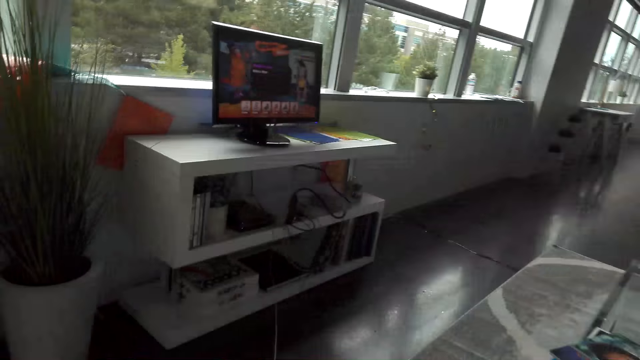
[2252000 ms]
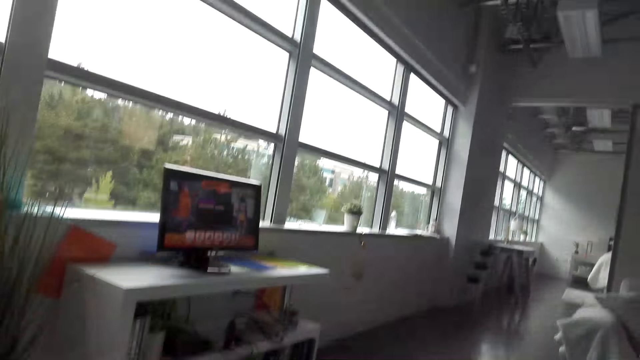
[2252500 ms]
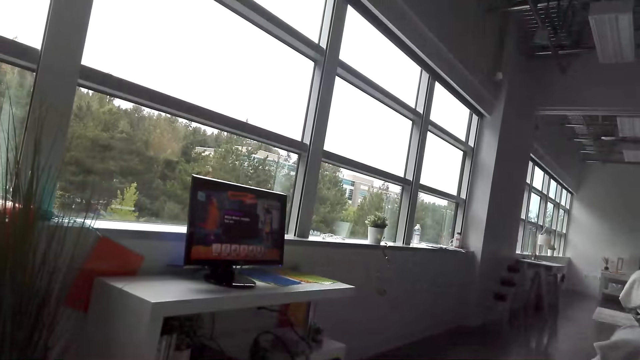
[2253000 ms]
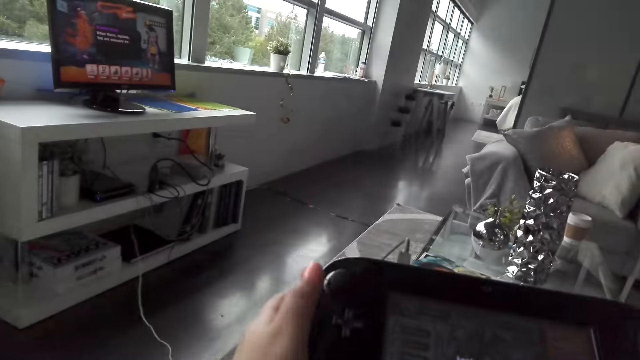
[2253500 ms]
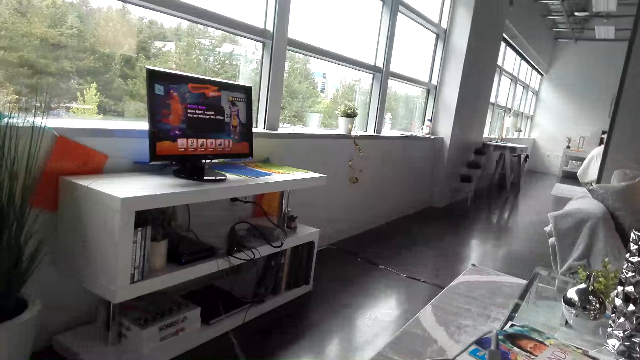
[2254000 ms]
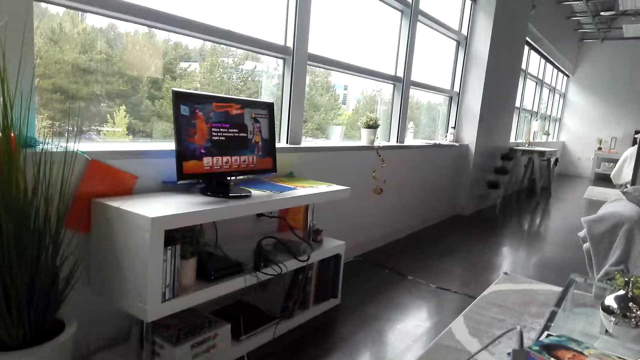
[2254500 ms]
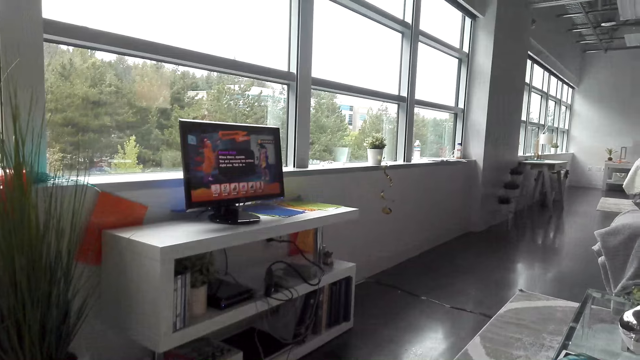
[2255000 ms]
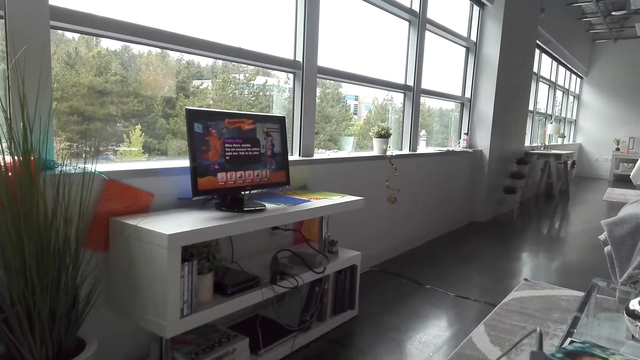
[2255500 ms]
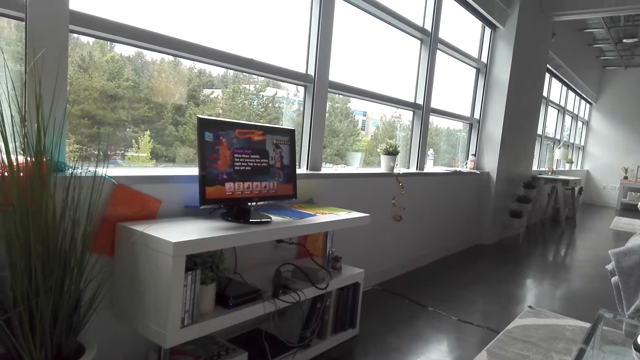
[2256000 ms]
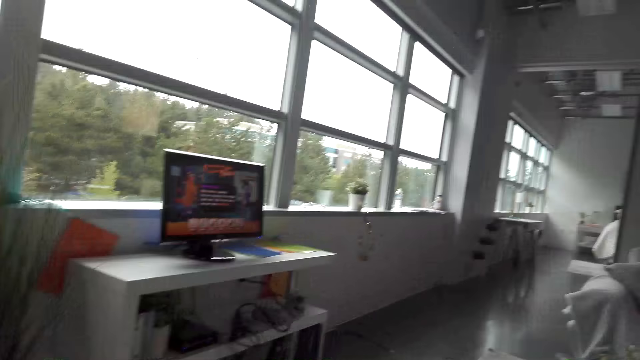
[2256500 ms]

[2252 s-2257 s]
The camera wearer operates the video game monitor.

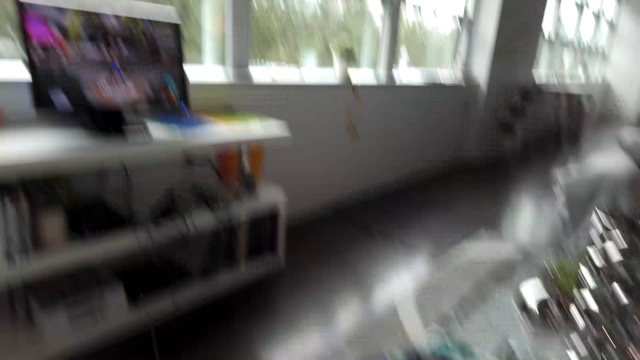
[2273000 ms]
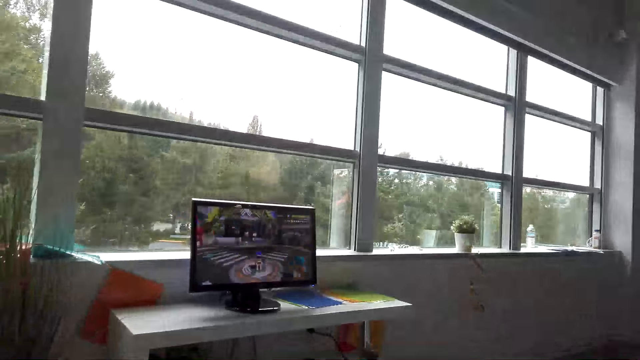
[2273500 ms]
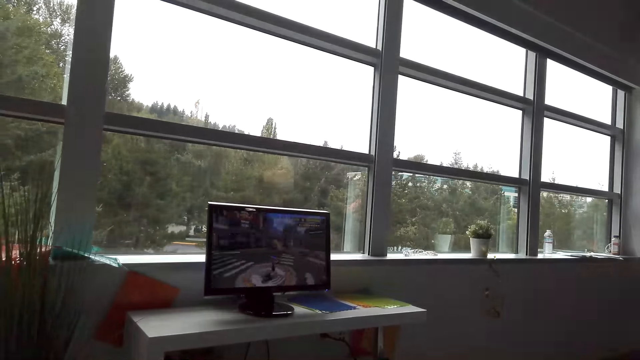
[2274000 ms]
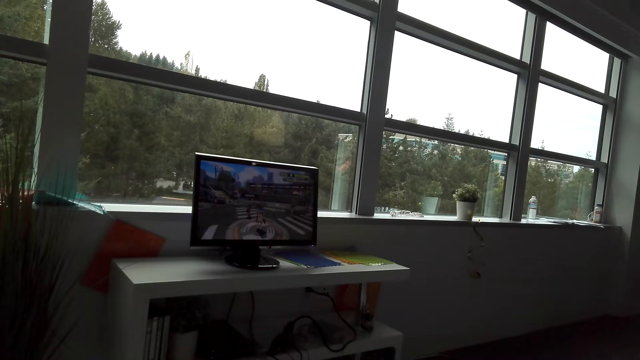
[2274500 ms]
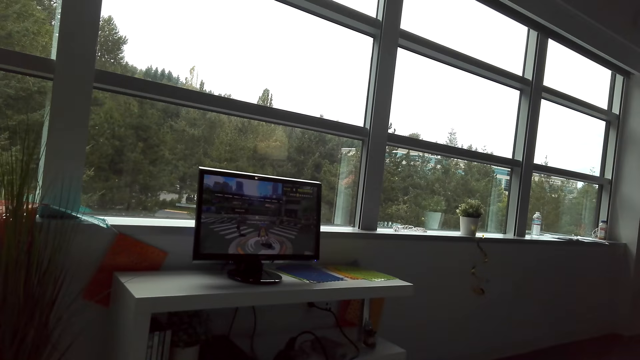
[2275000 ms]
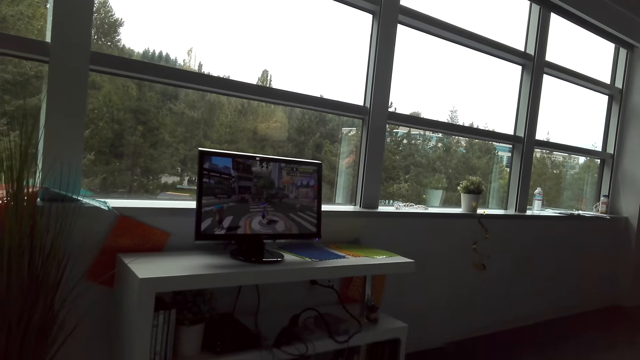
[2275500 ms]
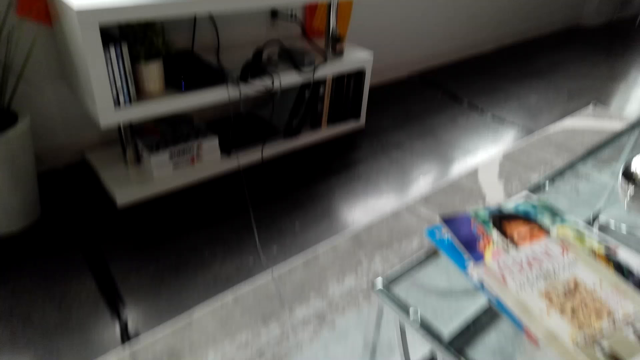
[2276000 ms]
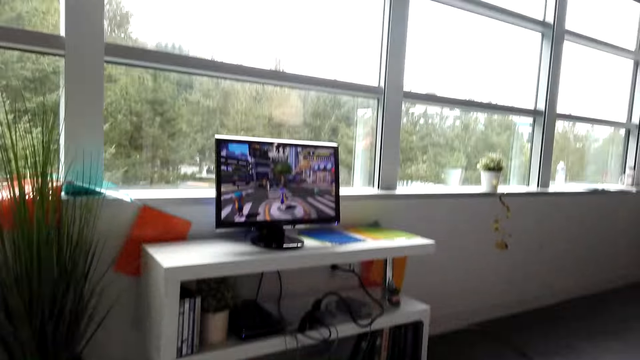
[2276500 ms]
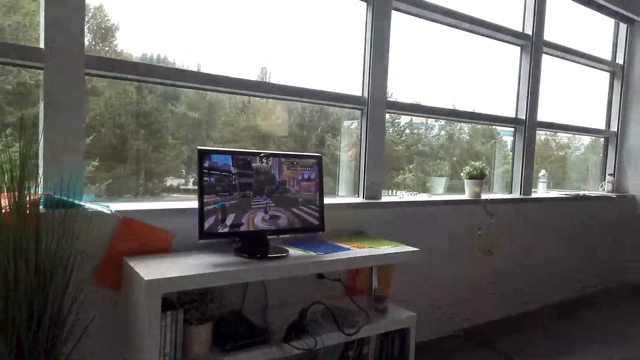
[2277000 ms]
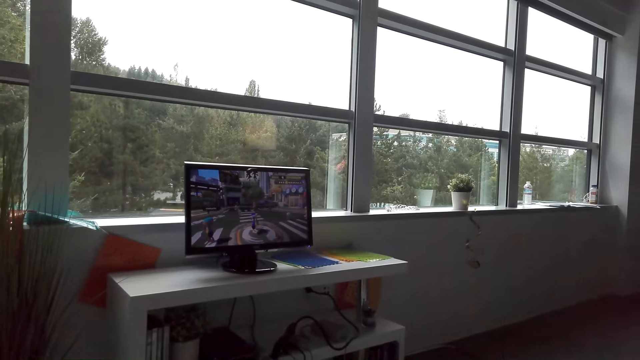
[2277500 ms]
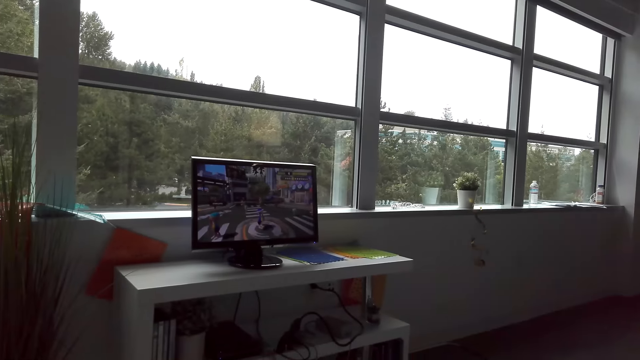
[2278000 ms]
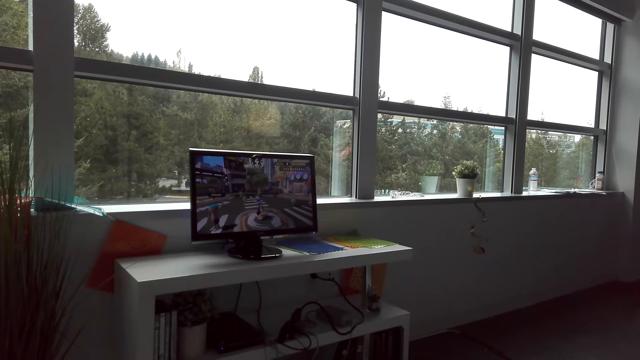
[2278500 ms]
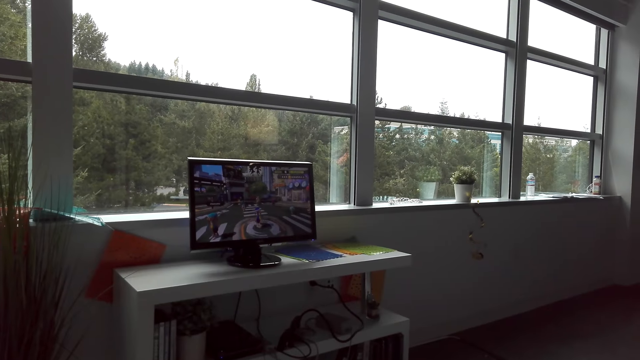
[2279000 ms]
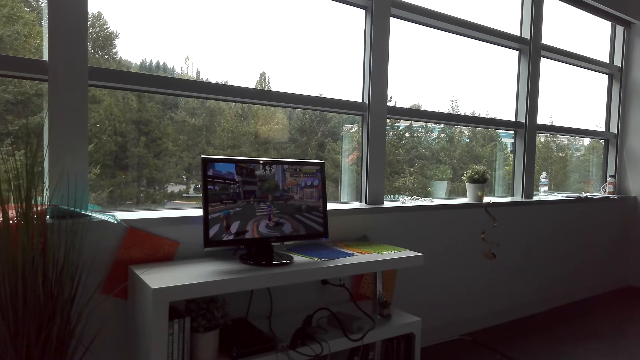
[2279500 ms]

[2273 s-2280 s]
The camera wearer plays a video game on the game monitor.

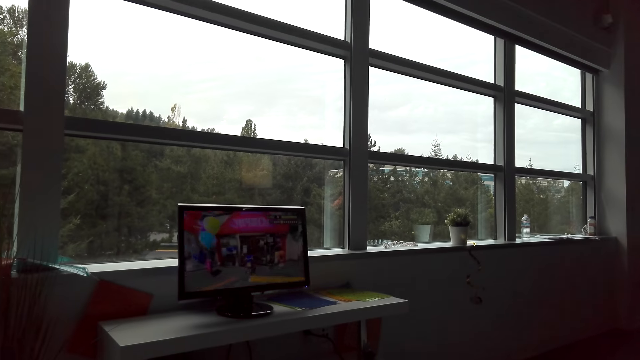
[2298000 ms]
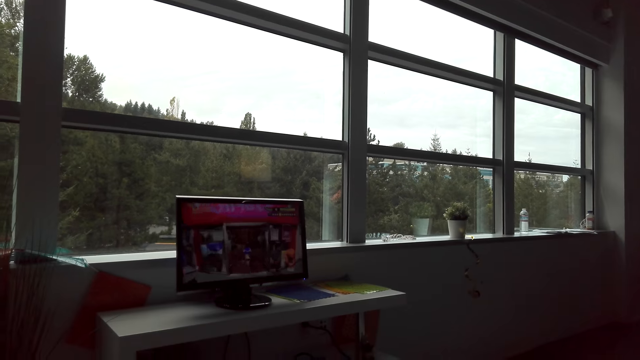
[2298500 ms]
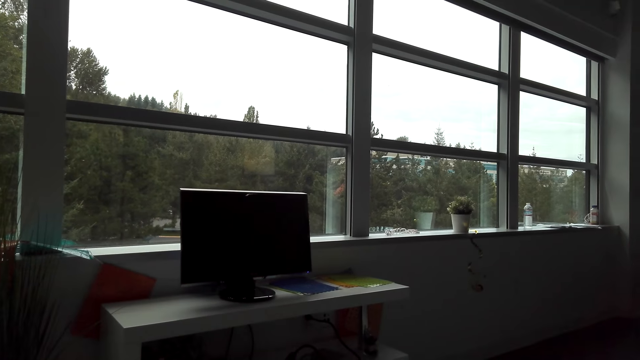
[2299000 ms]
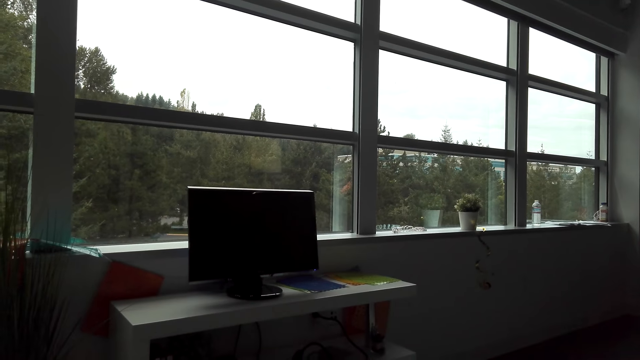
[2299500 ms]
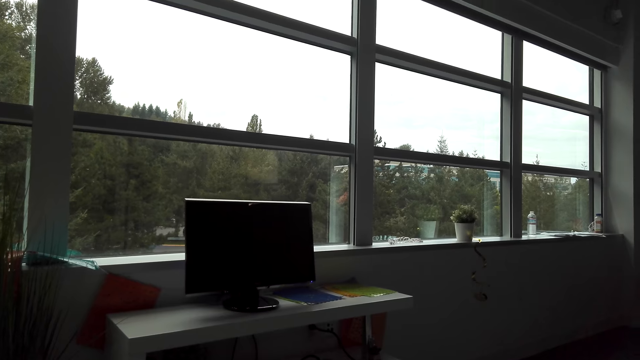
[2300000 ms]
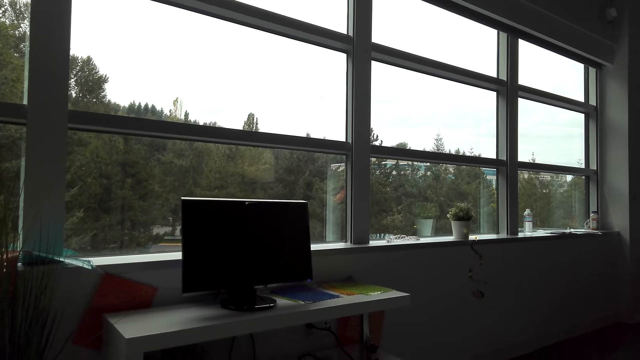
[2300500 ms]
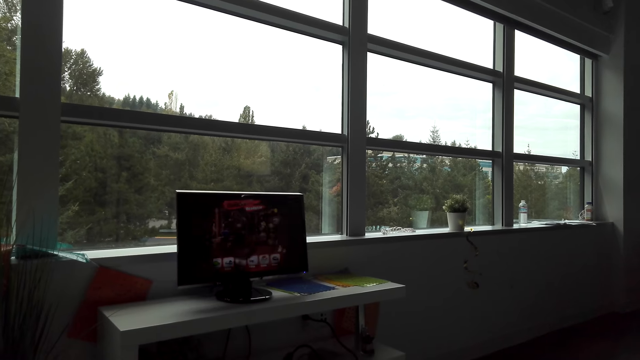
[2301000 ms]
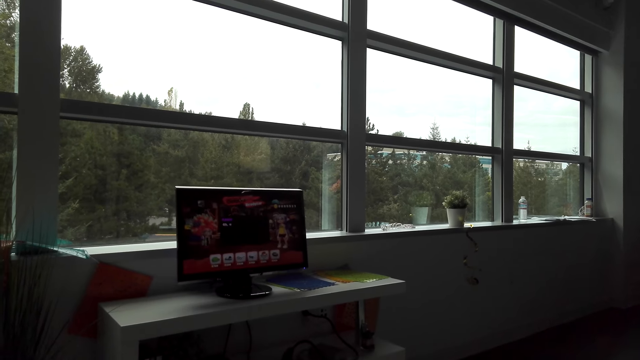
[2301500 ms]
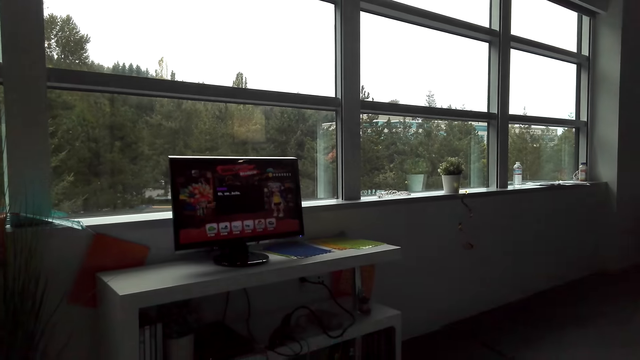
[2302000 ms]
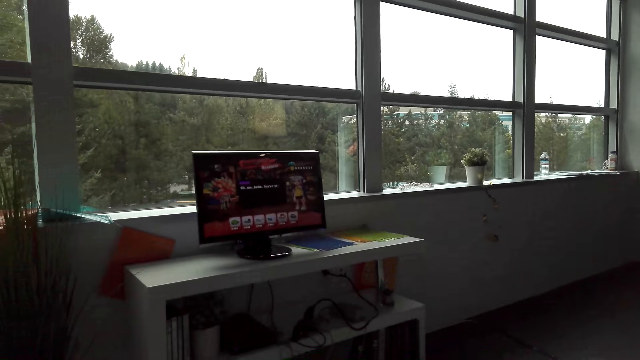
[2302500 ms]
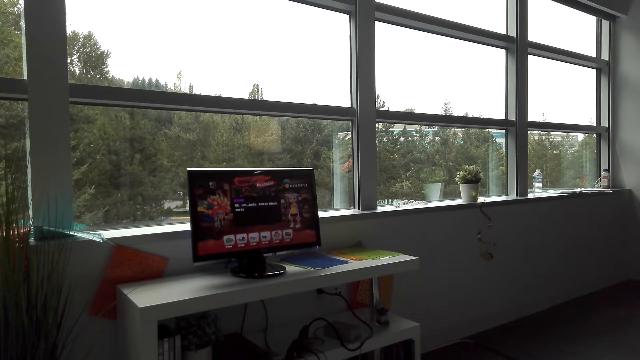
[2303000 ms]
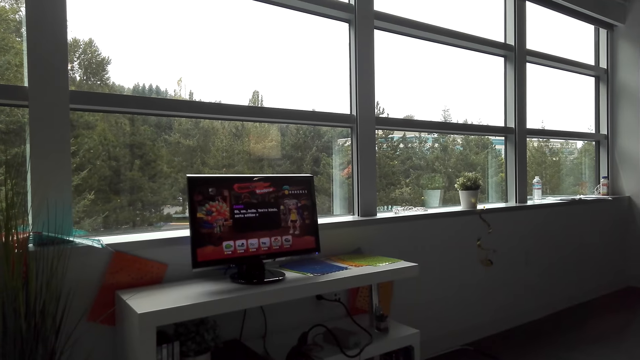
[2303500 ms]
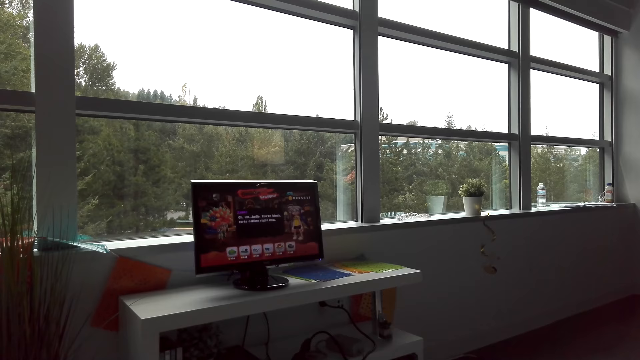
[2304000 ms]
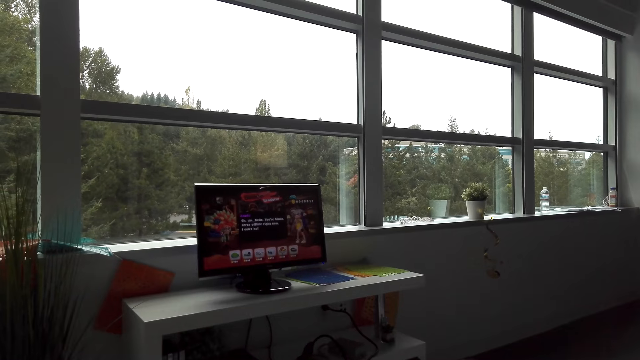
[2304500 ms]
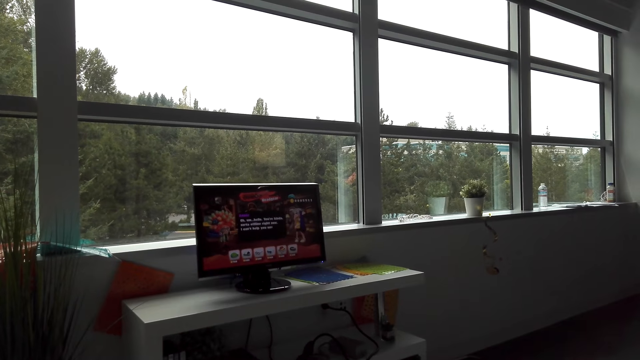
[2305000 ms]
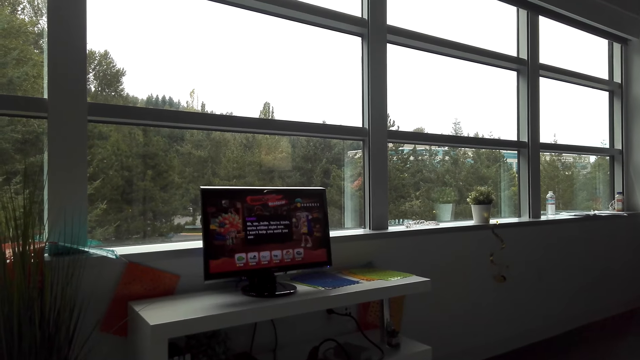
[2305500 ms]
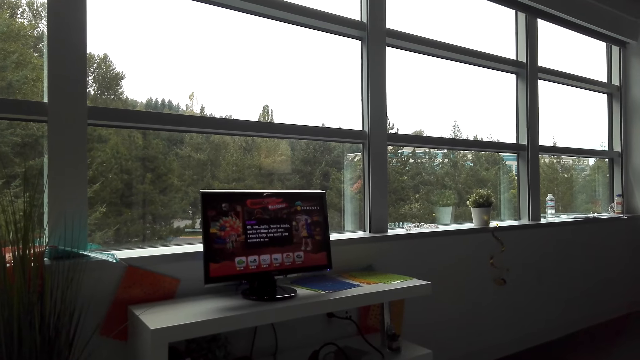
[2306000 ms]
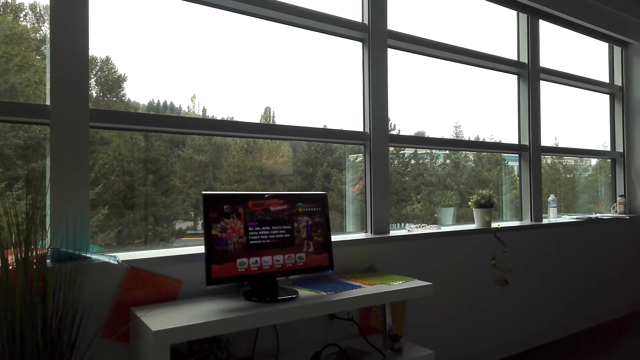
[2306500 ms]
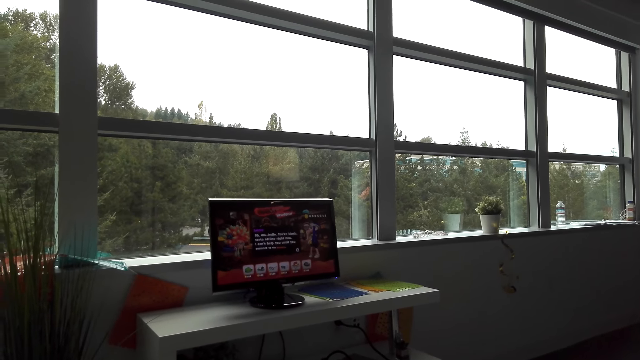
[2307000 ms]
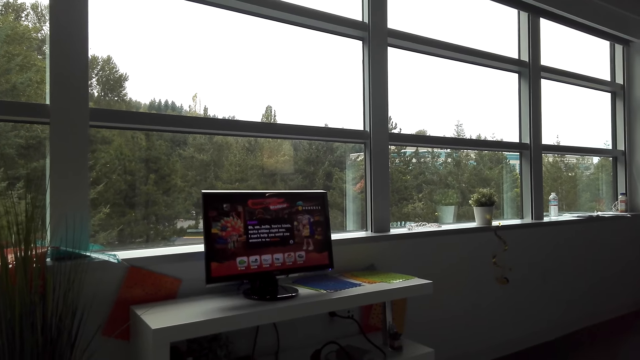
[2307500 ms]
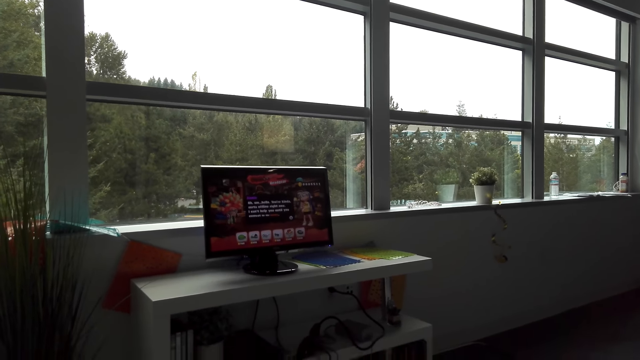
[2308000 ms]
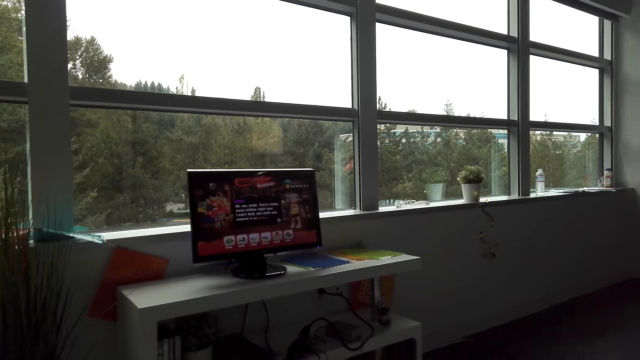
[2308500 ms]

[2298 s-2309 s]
The camera wearer operates the video game monitor. They read from the desktop.
